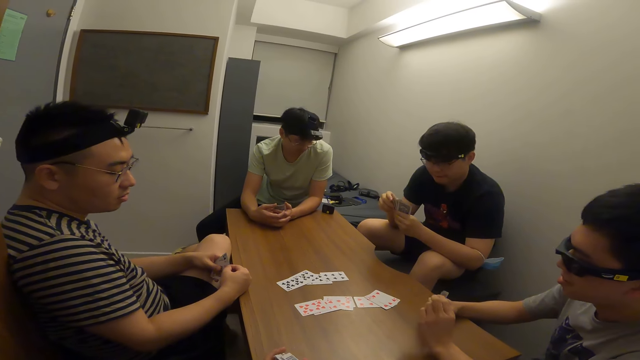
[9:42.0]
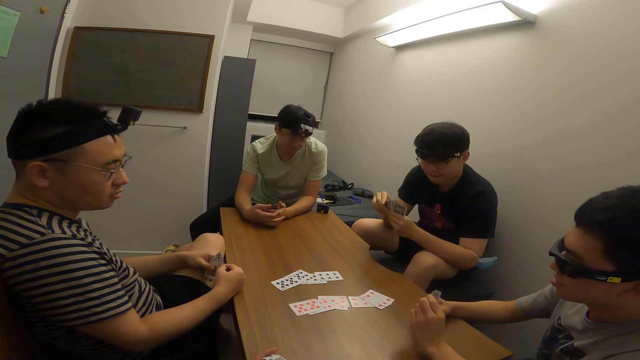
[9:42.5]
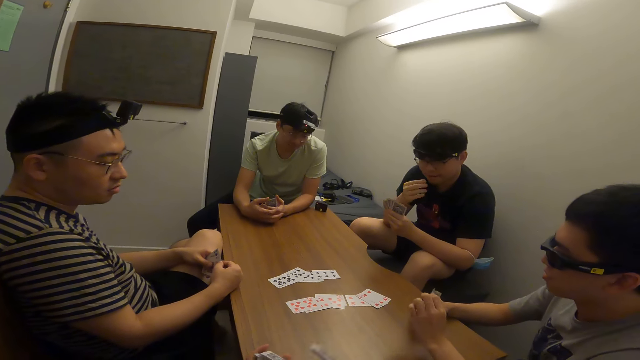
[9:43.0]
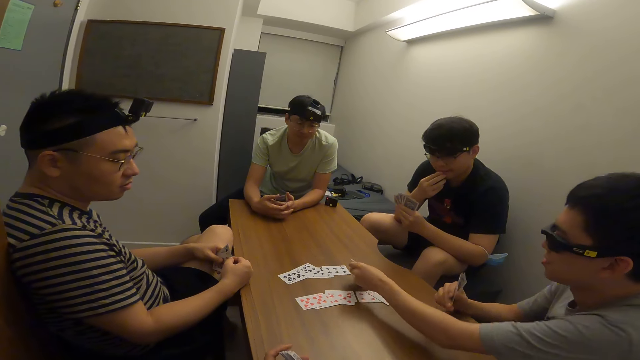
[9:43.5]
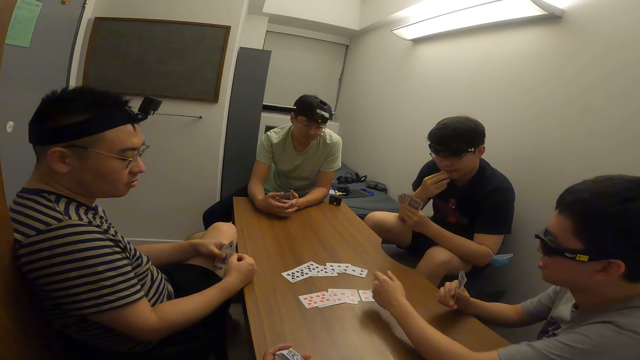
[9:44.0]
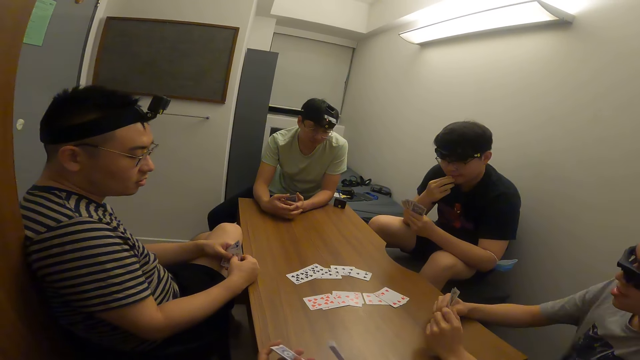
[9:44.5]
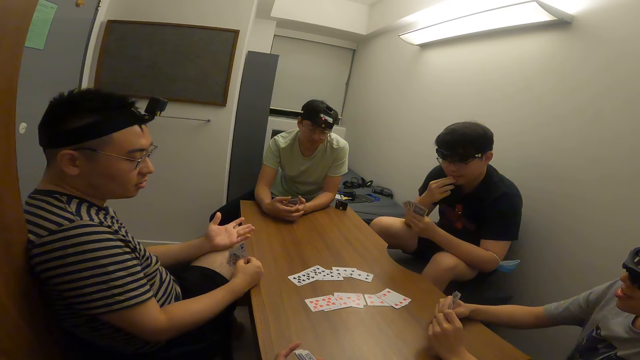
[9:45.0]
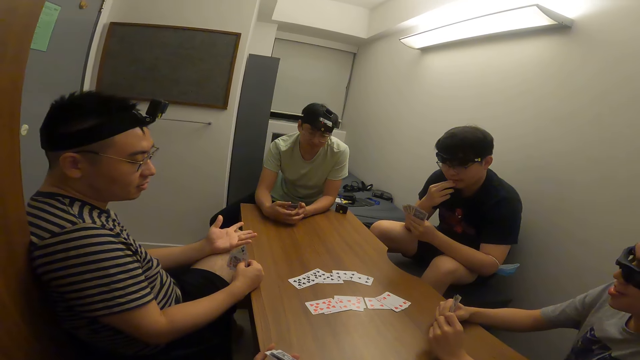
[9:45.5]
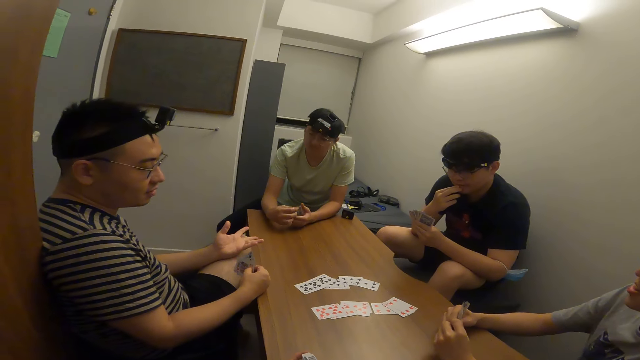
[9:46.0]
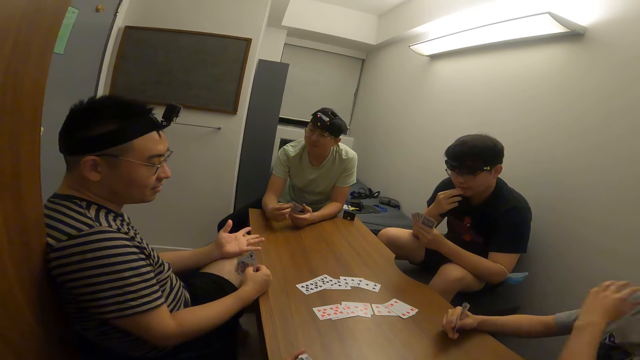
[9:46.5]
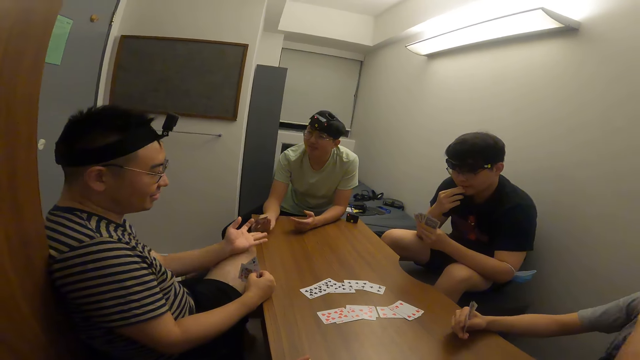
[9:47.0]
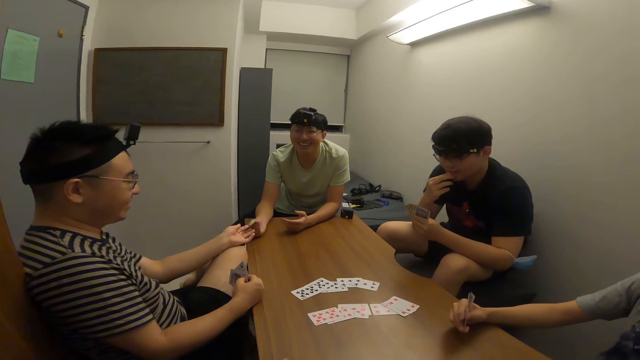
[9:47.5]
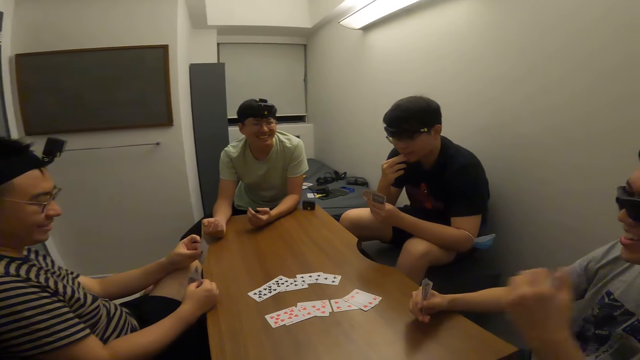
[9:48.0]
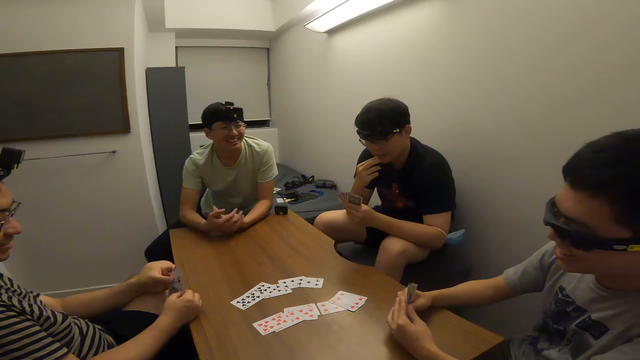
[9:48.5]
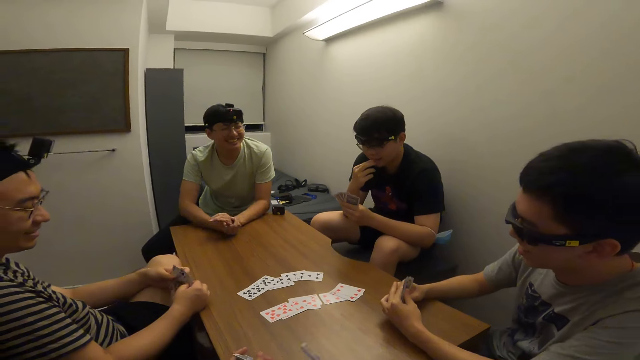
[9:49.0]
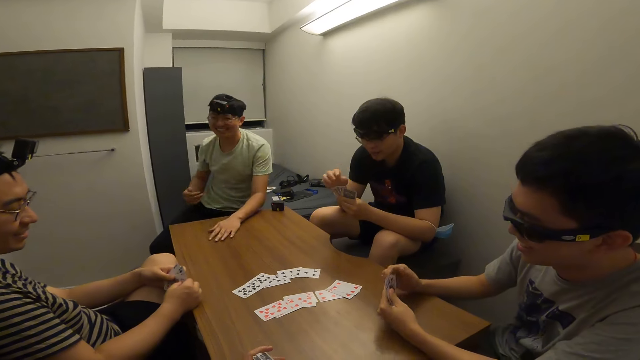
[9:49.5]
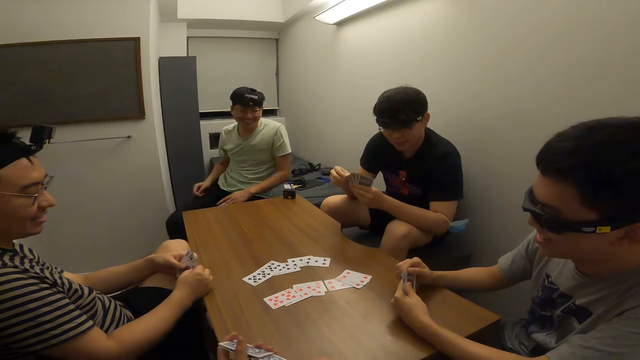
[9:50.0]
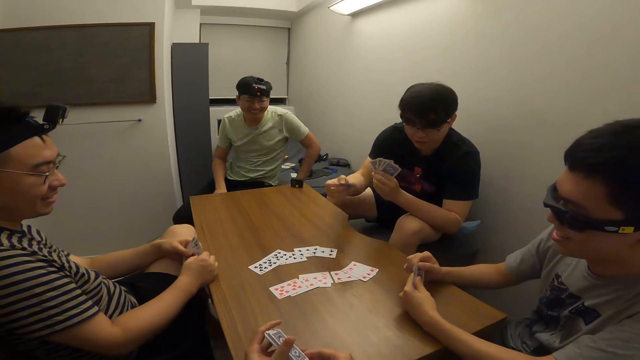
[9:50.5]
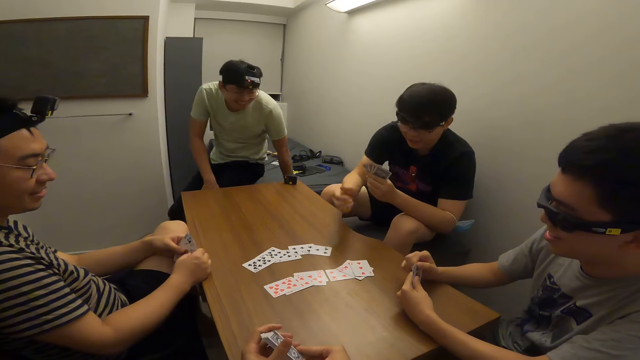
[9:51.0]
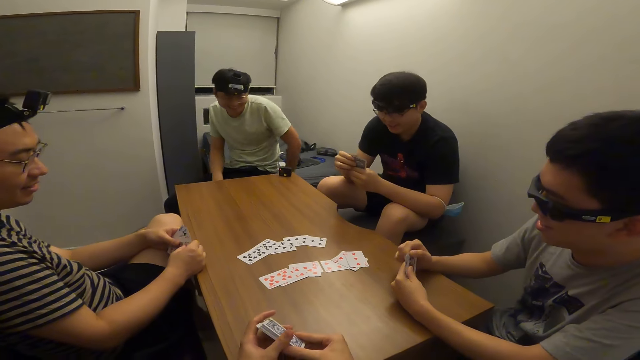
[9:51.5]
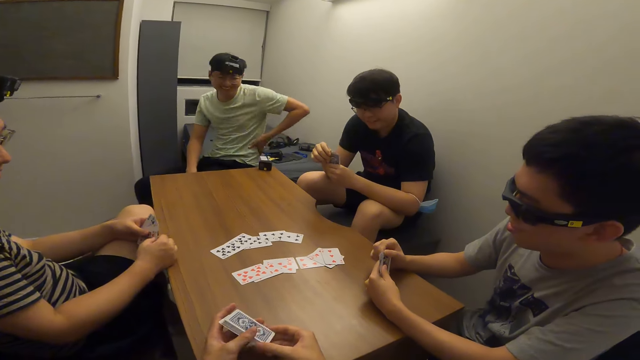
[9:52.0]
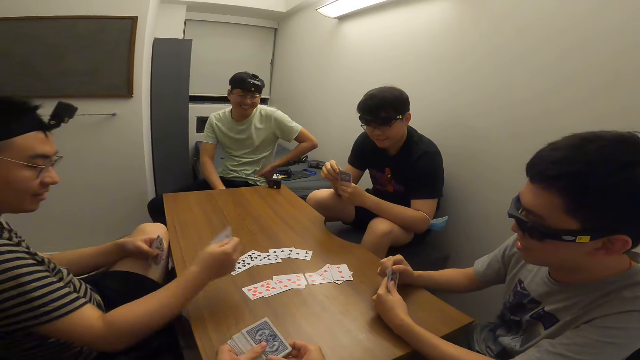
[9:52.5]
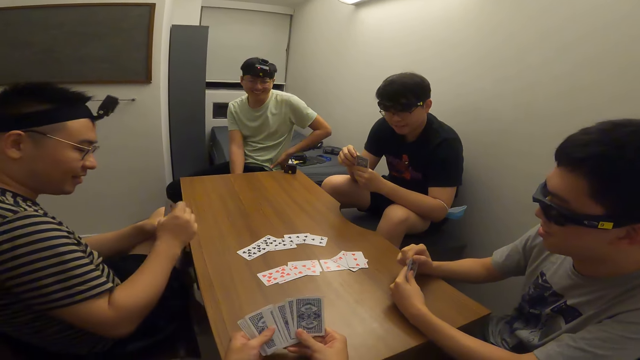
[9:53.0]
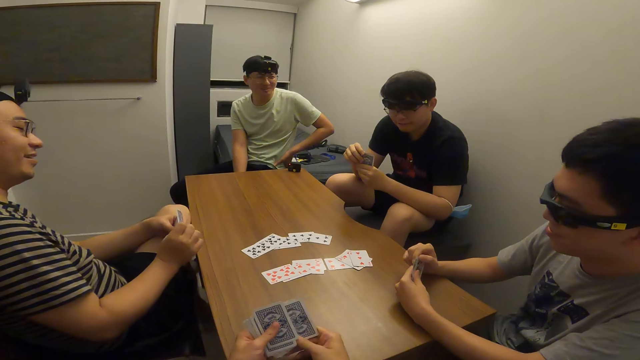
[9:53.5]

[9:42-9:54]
A player places a card on the table with his right hand. Another player passes a card to a third player with his right hand. A fourth player places a card on the table with his right hand.

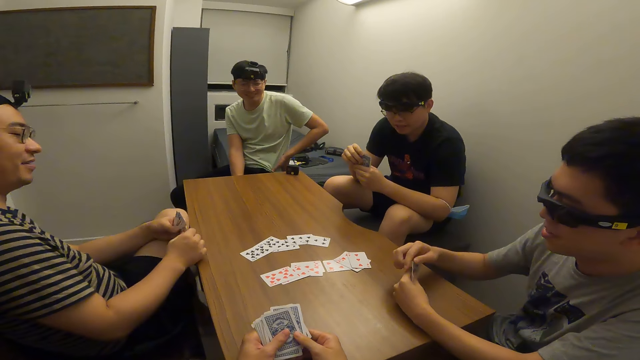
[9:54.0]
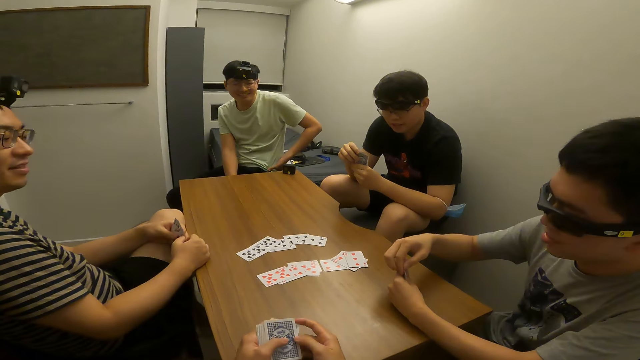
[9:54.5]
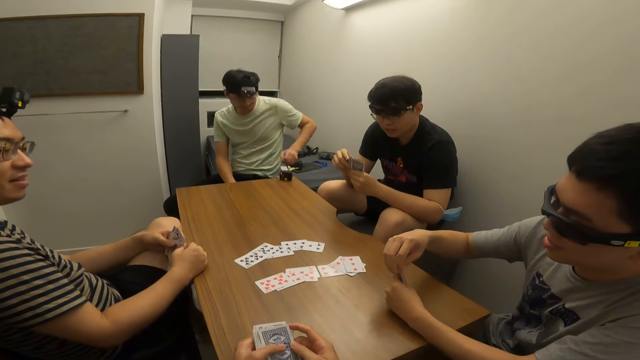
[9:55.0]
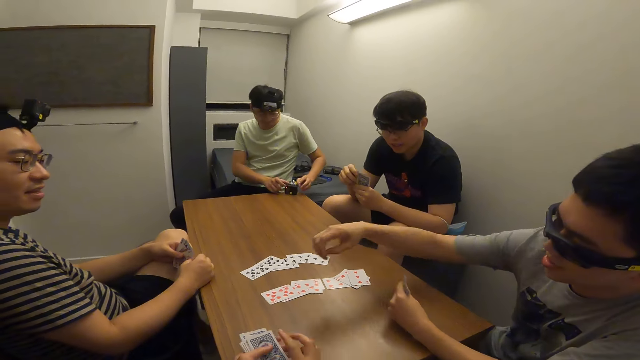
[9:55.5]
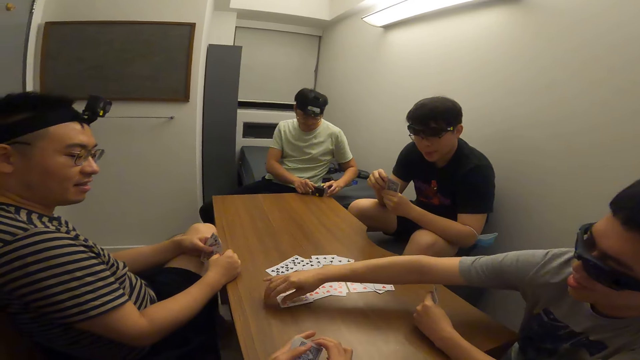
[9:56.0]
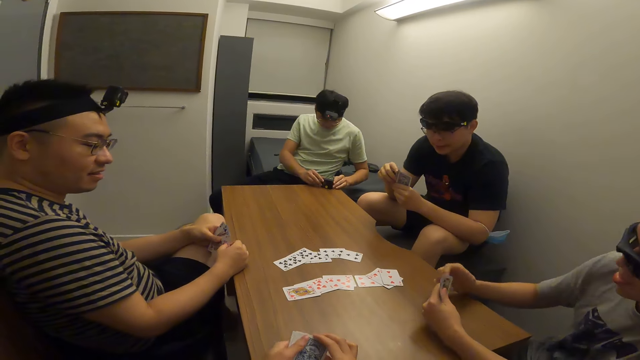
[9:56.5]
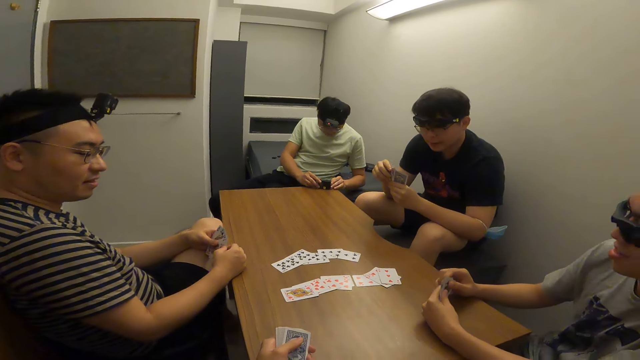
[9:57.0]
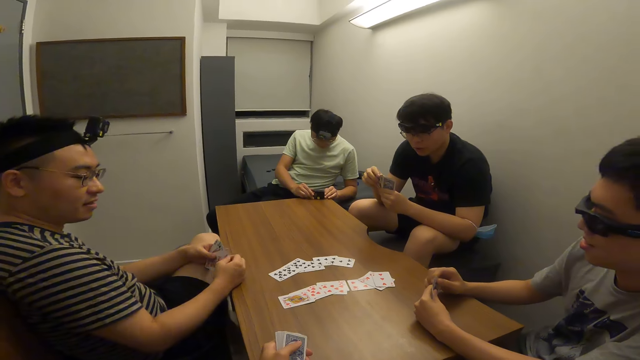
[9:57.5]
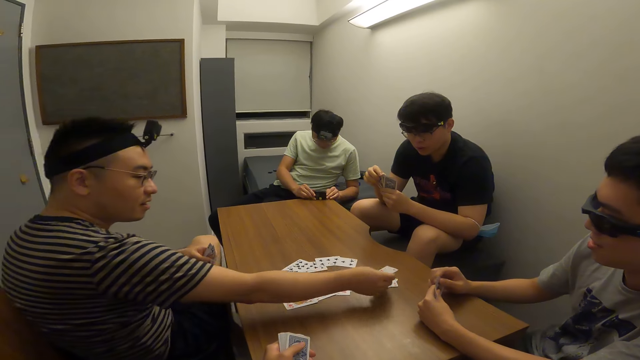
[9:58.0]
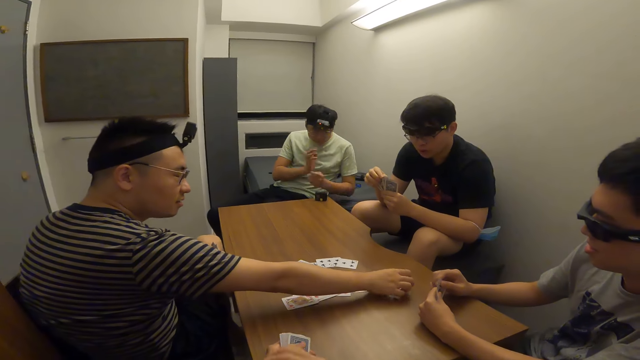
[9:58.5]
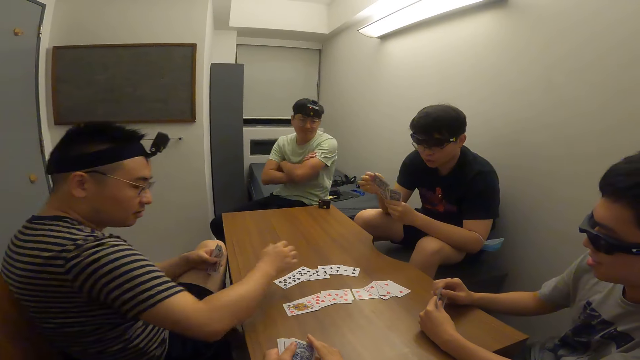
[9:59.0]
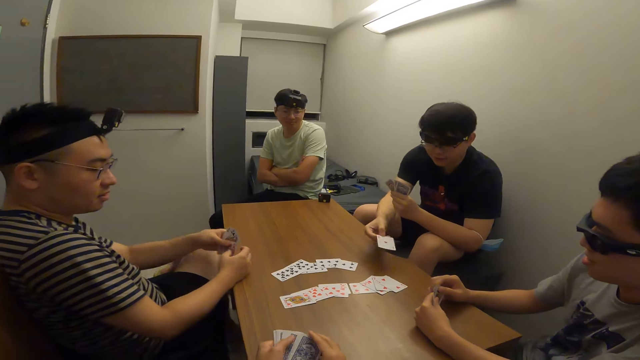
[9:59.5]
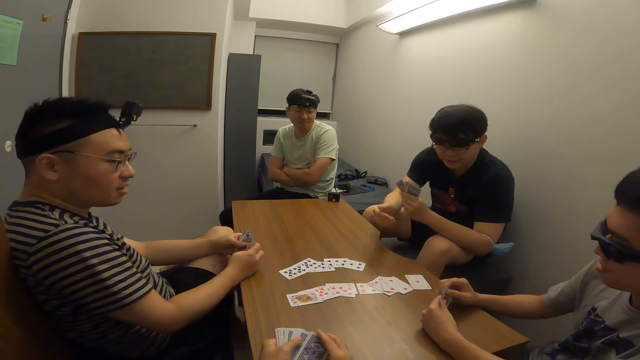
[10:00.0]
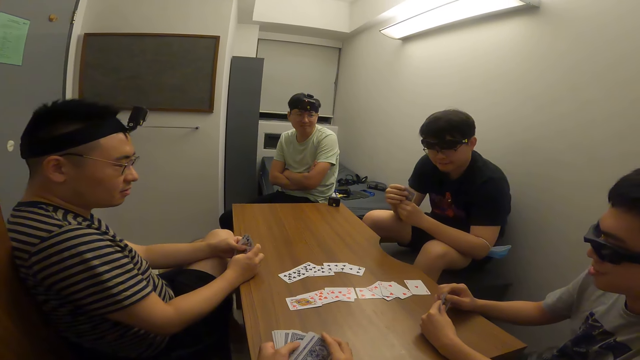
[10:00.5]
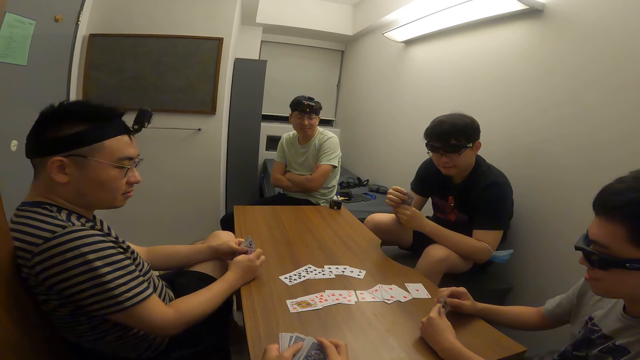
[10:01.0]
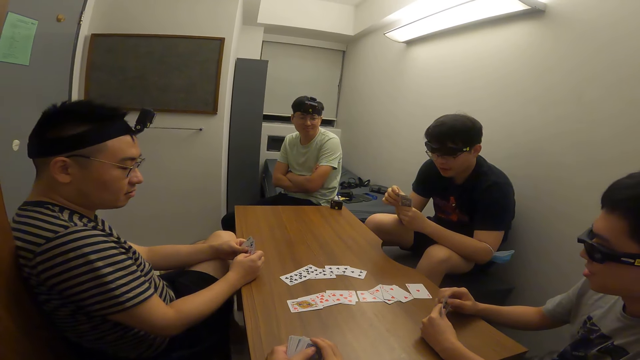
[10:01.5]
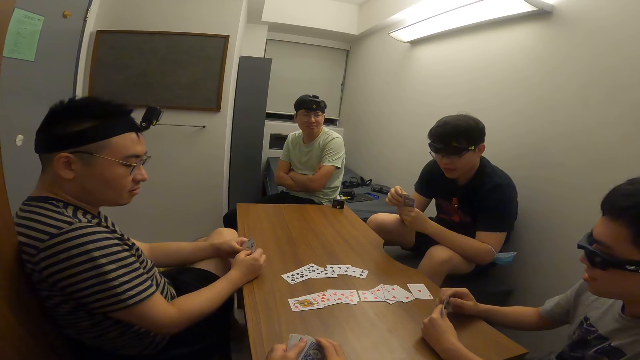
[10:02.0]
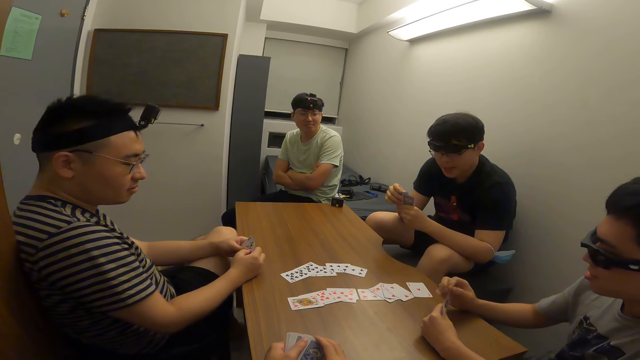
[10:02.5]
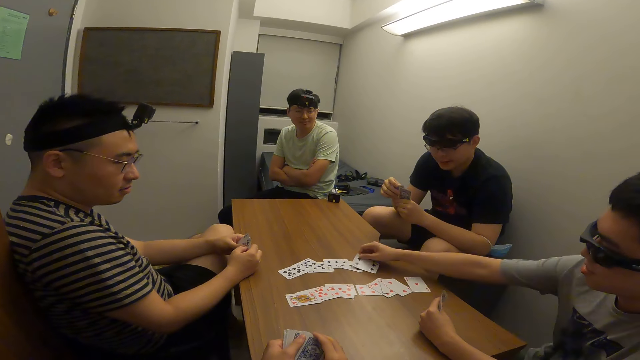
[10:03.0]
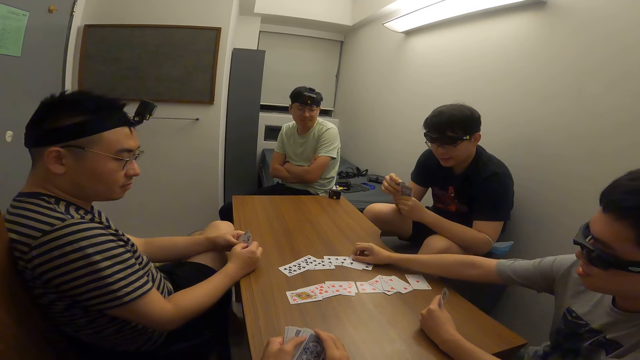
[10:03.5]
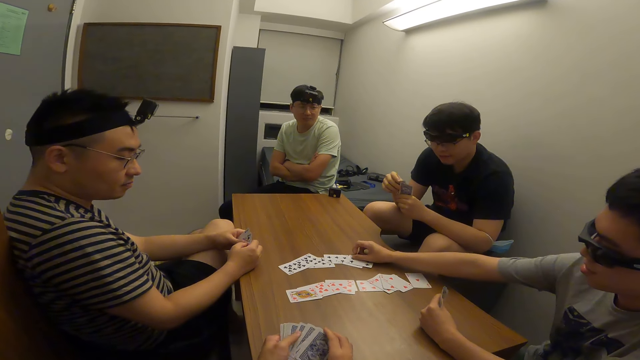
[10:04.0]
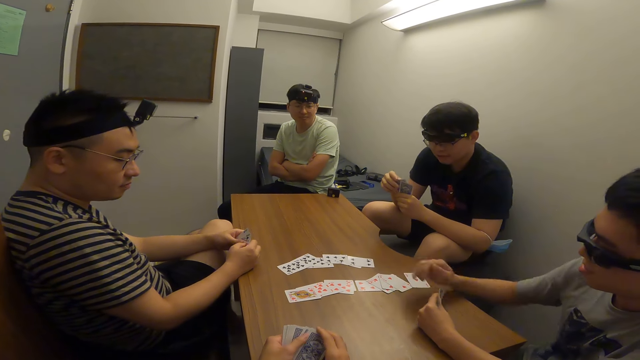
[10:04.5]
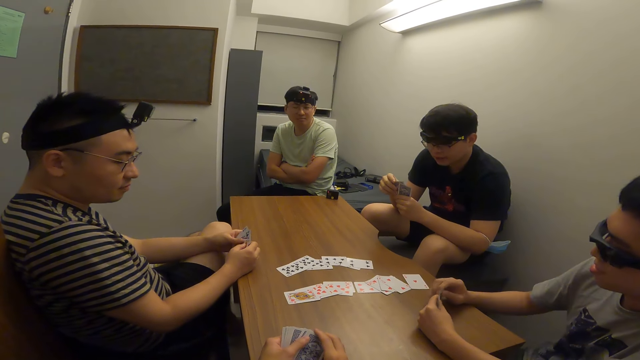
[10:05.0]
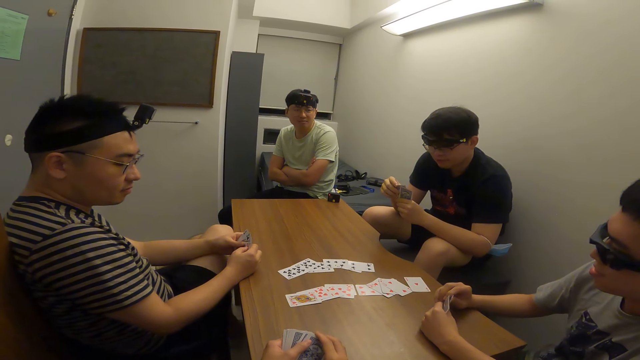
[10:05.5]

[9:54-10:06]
The camera wearer shuffles the card. A player places a card on the table with his right hand. Another player places a card on the table with his right hand. A third player places a card on the table with his right hand. The first player places a card on the table with his right hand.
